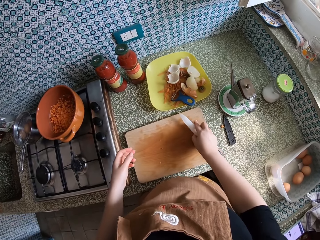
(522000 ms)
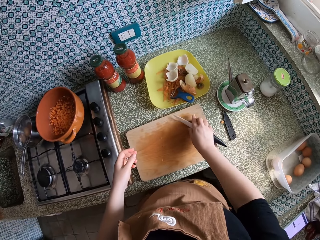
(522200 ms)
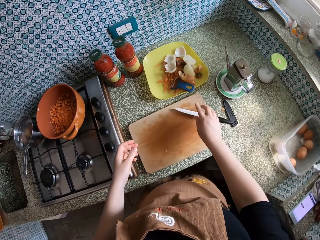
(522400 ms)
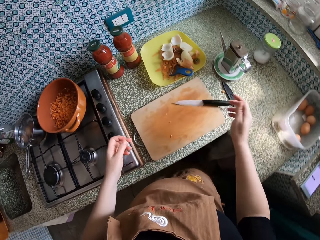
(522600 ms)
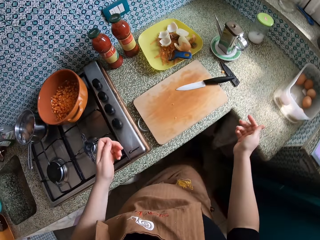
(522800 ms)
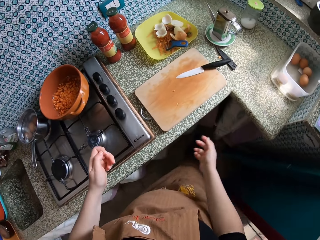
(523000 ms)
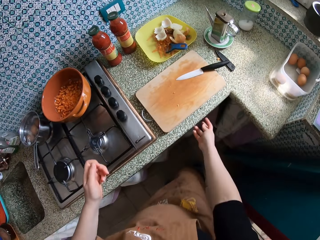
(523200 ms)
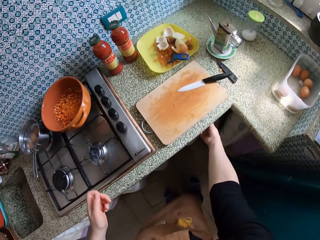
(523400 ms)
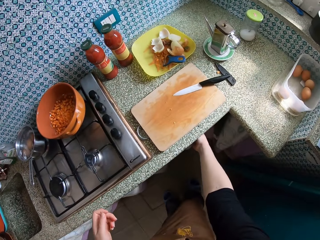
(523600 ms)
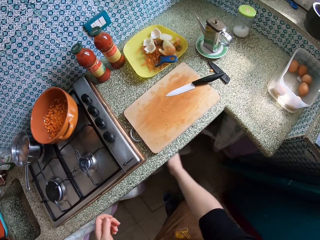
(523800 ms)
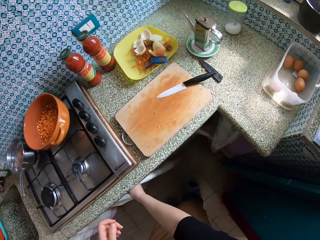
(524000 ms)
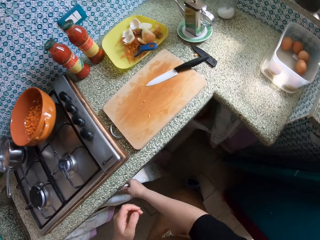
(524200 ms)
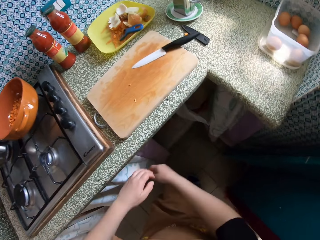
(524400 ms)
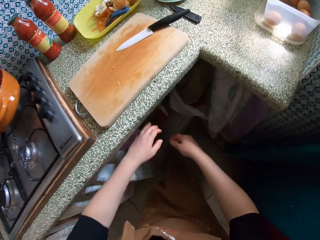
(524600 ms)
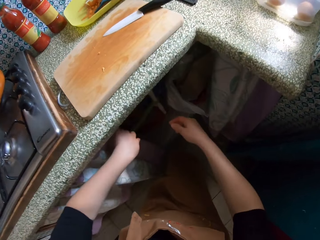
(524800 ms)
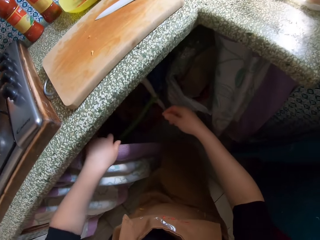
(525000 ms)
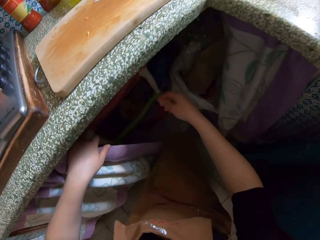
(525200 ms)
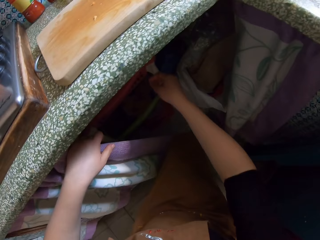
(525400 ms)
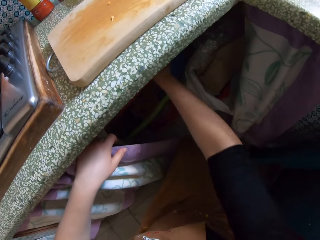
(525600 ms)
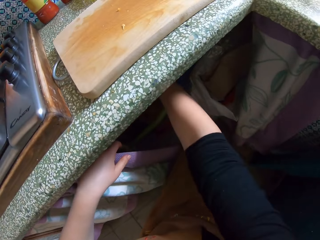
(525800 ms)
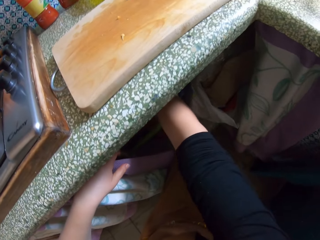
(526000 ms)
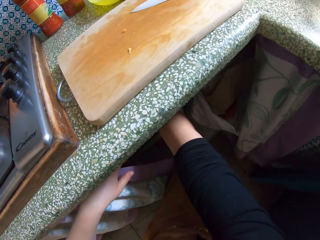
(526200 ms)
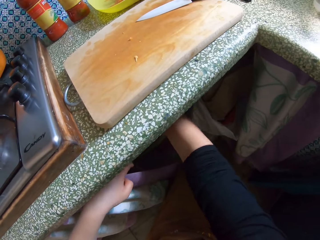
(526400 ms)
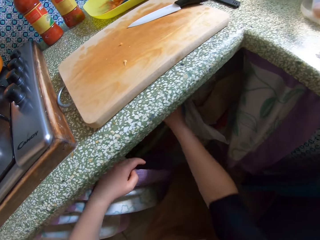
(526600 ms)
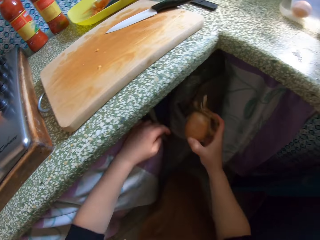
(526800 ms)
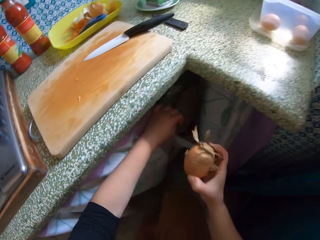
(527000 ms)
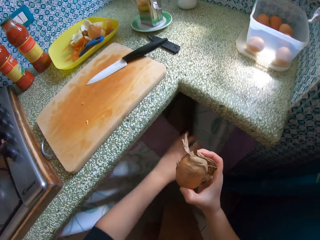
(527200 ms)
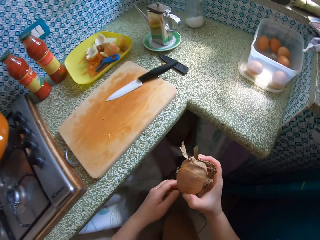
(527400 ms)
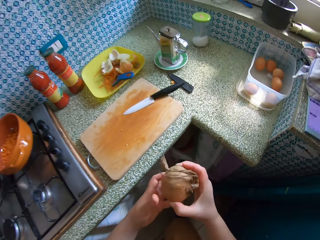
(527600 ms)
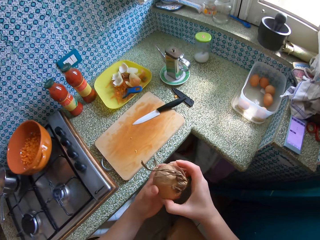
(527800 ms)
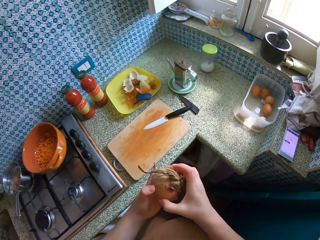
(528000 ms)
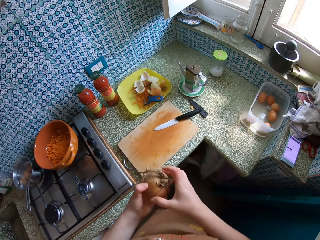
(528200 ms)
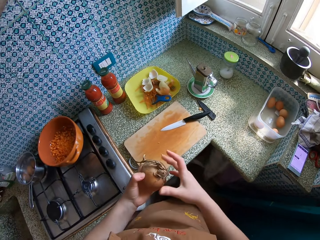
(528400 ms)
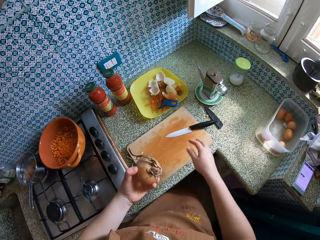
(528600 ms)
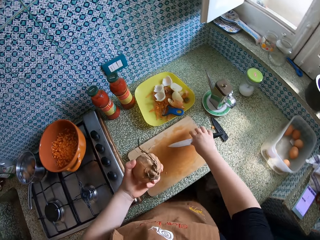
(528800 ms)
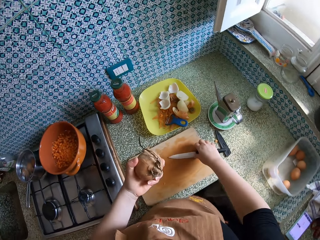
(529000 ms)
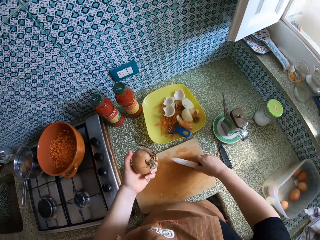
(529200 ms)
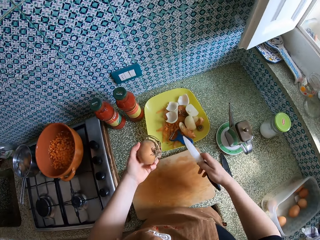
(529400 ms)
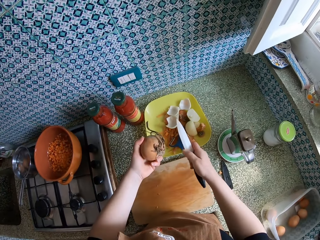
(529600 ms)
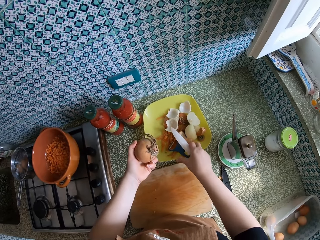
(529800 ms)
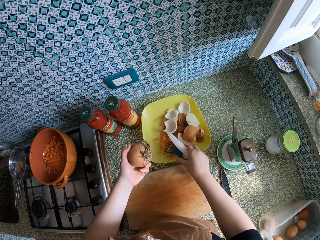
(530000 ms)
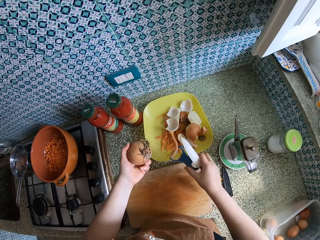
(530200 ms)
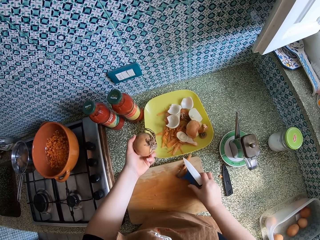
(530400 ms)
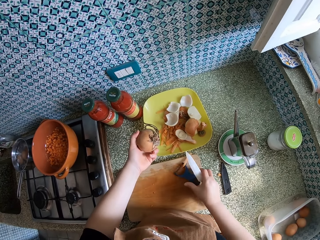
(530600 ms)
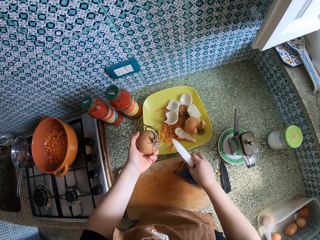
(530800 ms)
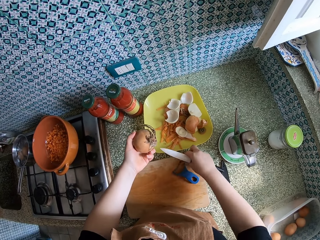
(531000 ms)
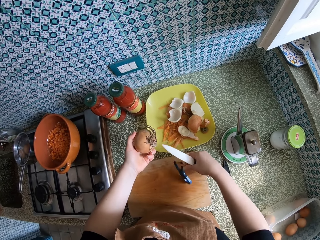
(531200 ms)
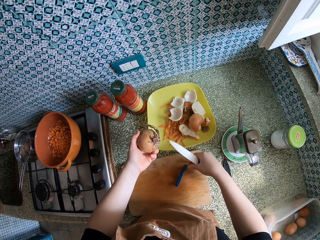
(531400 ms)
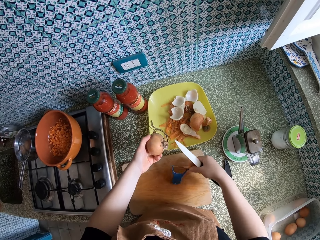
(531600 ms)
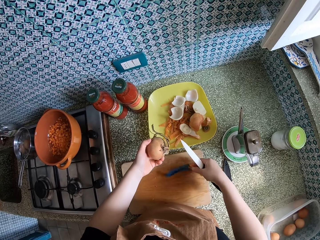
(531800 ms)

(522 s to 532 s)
The camera wearer drops the knife on the cutting board. She makes a step. She drags a cupboard curtain with her right hand. She pushes the curtain. She puts the right hand on the shelf. She takes an onion from the cupboard. She pulls something. She closes the curtain. She looks at something. She takes the knife on the plate with her right hand. She peels something. She carries a peeler on the plate with her right hand. She drops the peeler on the cutting board. She removes the peeler from the bowl. She pulls a carrot peel on the peeler with her right hand.
